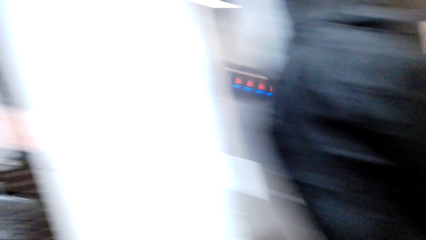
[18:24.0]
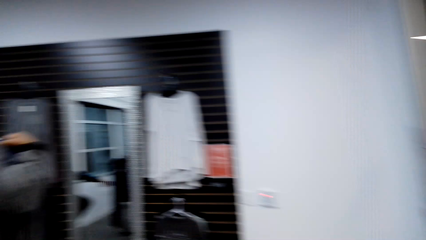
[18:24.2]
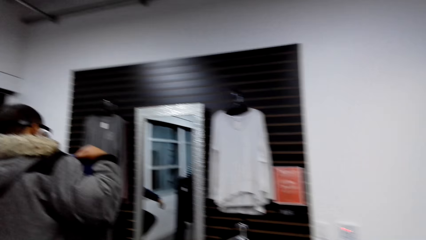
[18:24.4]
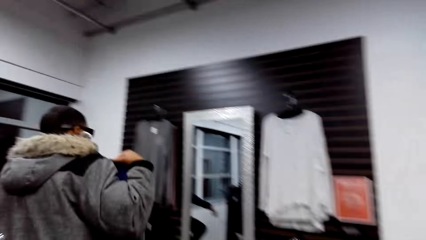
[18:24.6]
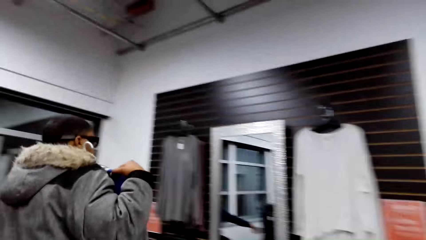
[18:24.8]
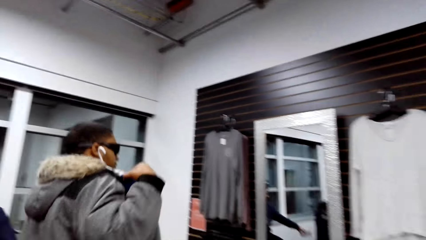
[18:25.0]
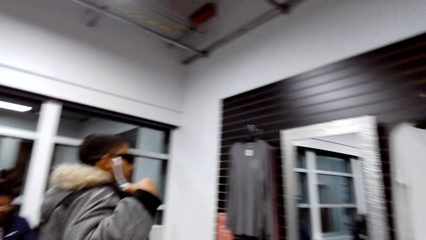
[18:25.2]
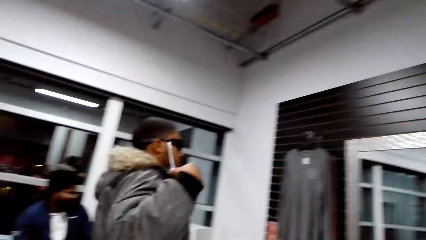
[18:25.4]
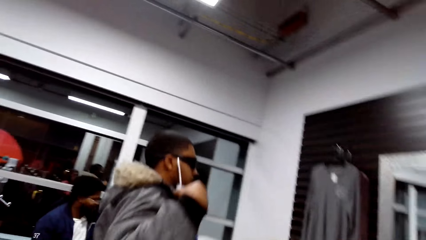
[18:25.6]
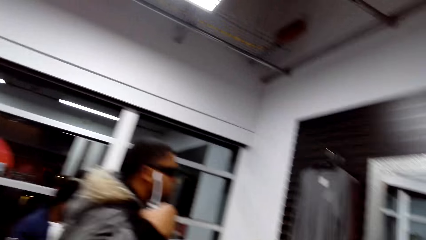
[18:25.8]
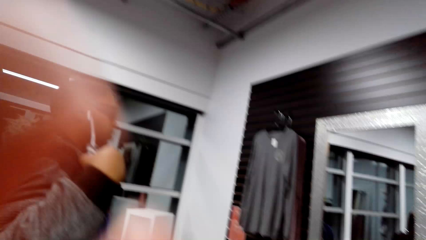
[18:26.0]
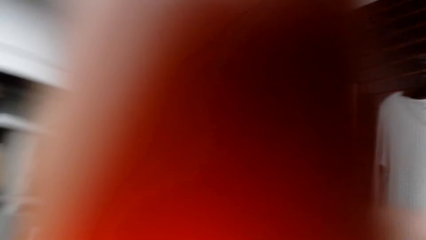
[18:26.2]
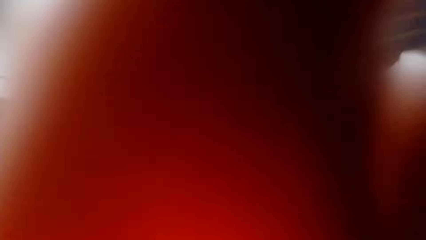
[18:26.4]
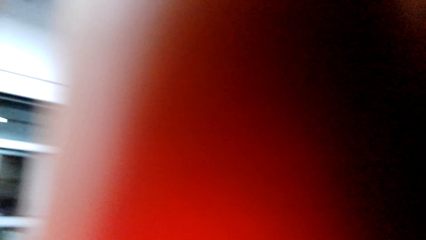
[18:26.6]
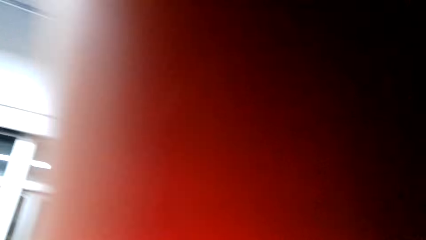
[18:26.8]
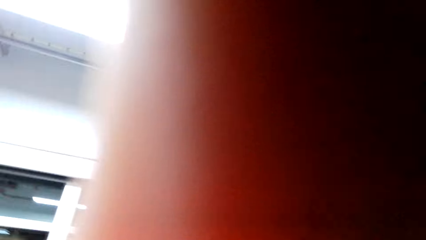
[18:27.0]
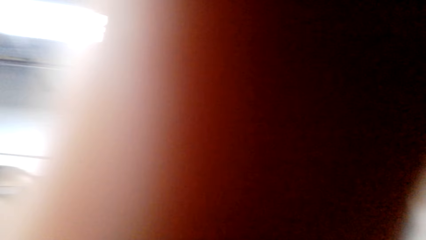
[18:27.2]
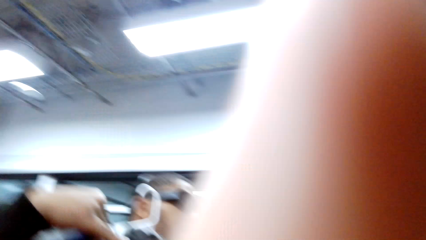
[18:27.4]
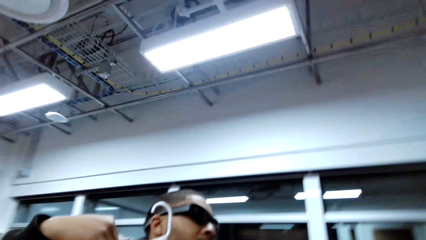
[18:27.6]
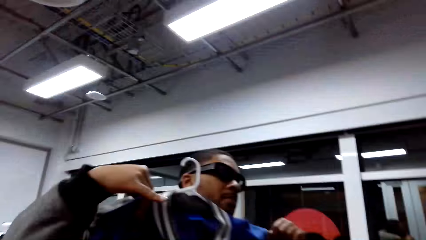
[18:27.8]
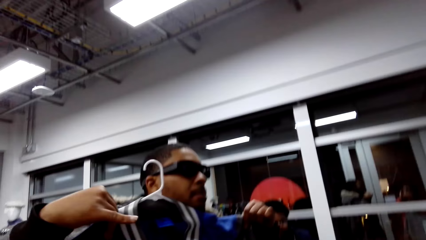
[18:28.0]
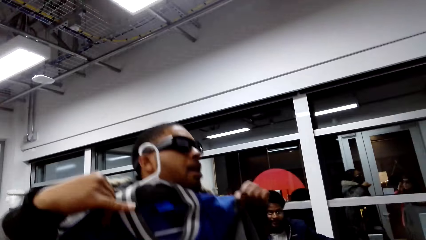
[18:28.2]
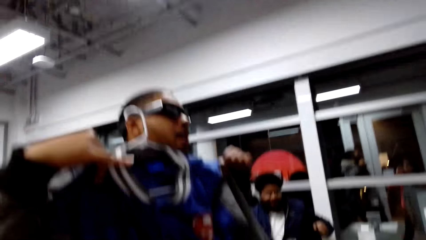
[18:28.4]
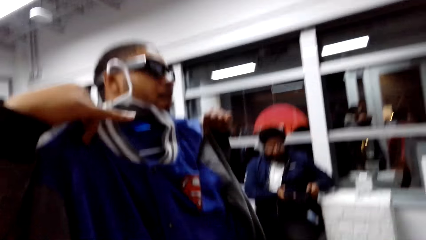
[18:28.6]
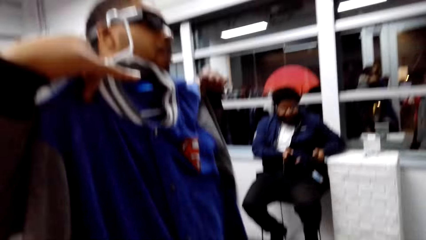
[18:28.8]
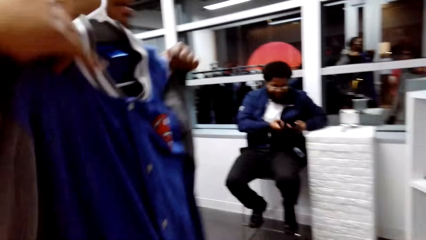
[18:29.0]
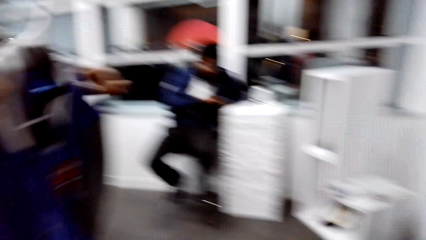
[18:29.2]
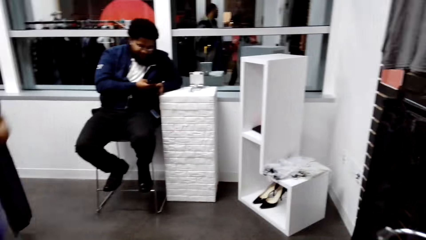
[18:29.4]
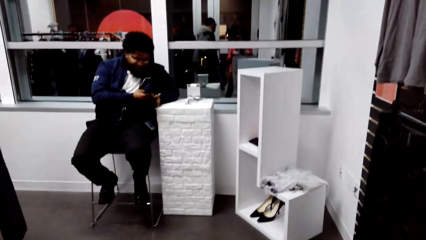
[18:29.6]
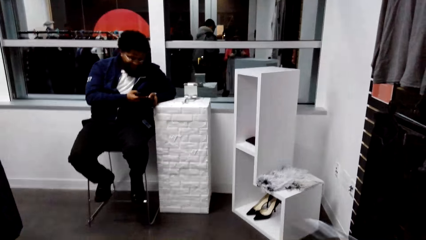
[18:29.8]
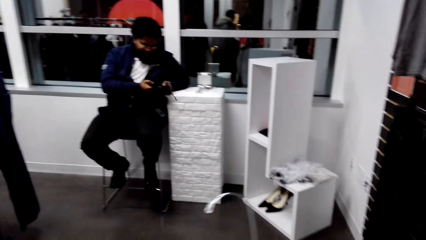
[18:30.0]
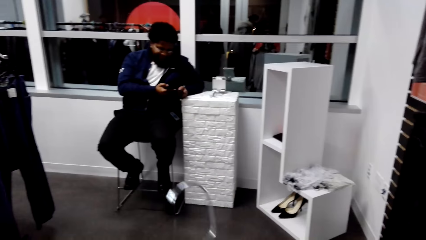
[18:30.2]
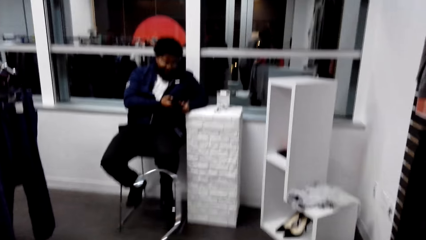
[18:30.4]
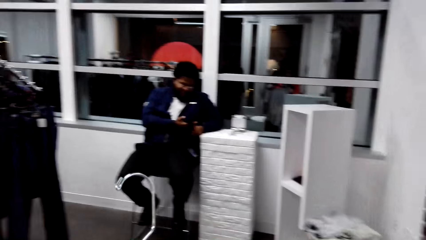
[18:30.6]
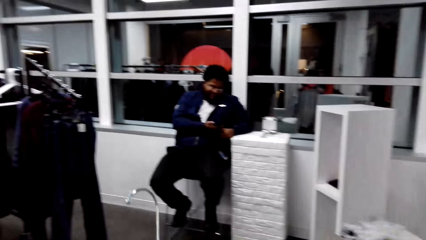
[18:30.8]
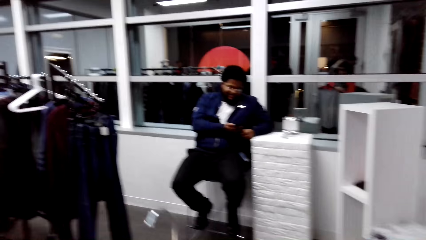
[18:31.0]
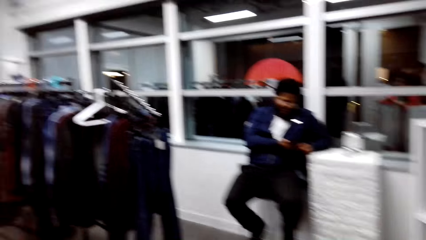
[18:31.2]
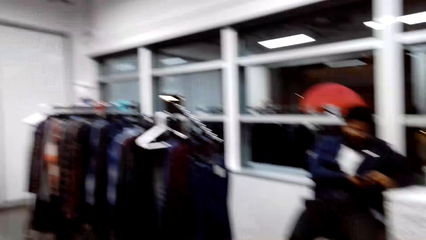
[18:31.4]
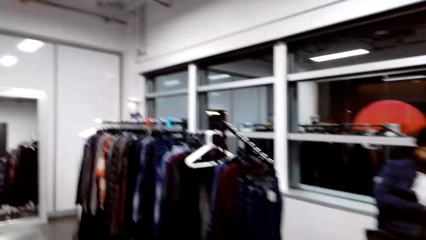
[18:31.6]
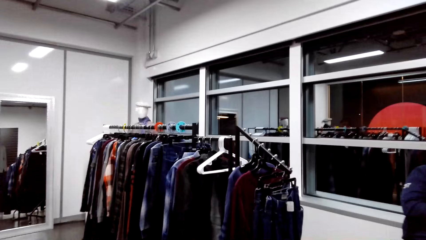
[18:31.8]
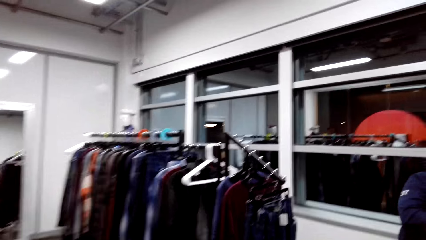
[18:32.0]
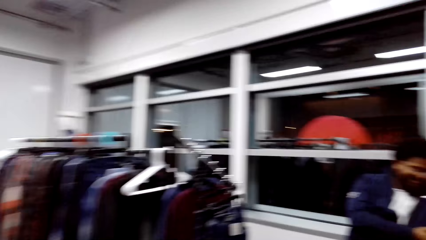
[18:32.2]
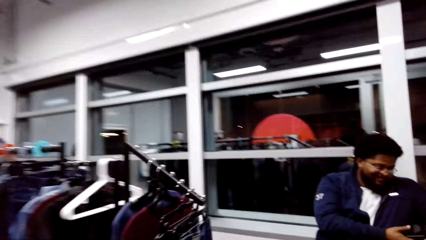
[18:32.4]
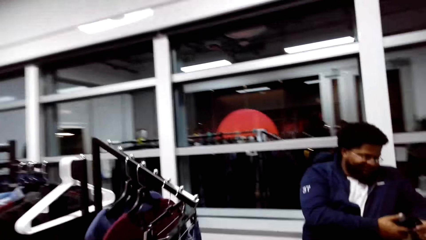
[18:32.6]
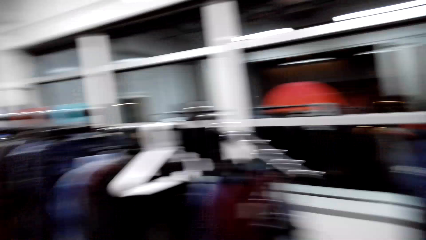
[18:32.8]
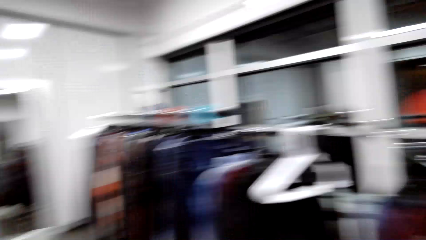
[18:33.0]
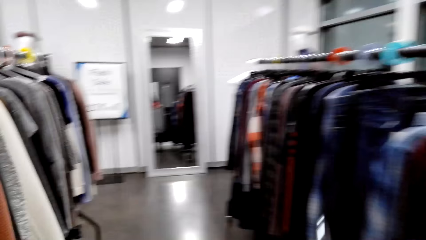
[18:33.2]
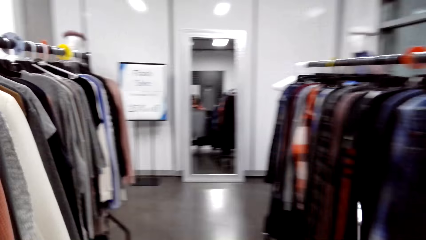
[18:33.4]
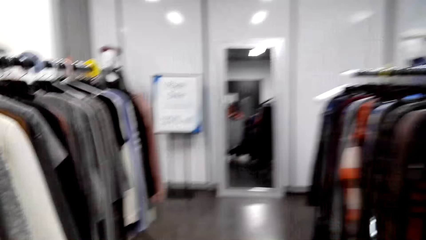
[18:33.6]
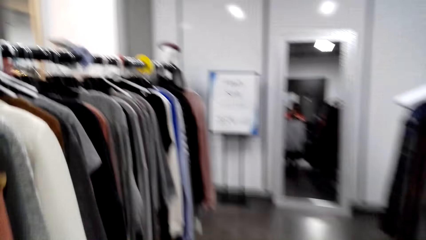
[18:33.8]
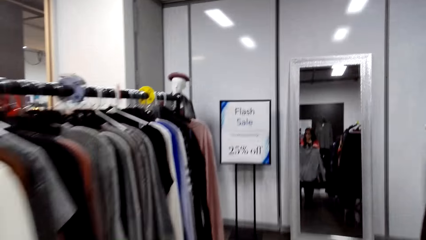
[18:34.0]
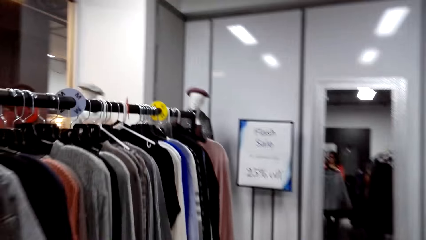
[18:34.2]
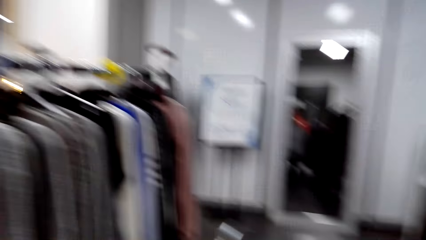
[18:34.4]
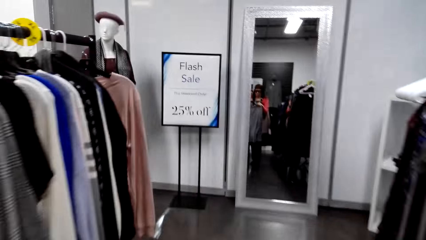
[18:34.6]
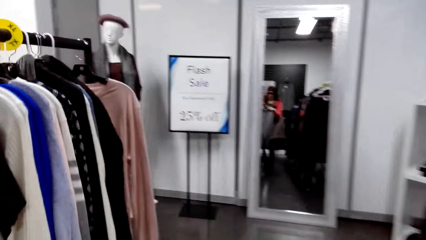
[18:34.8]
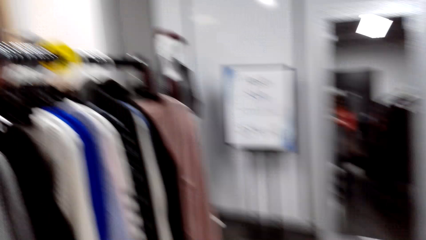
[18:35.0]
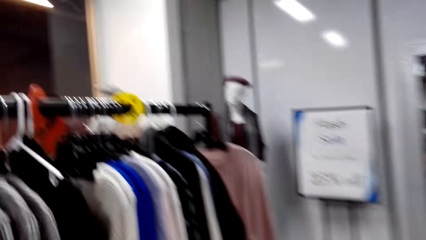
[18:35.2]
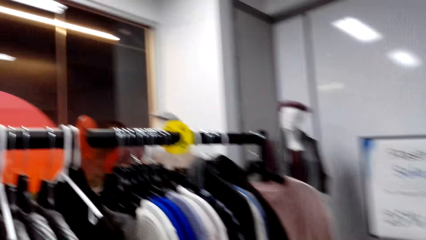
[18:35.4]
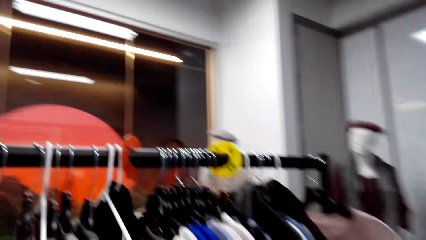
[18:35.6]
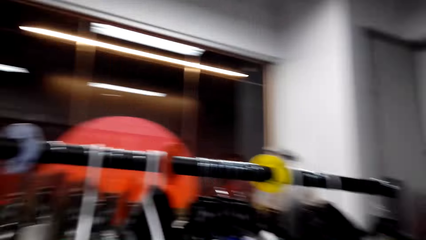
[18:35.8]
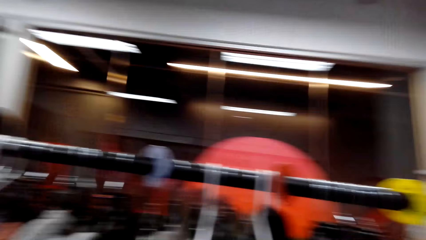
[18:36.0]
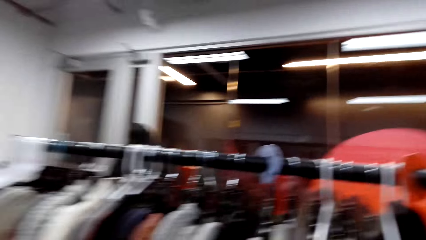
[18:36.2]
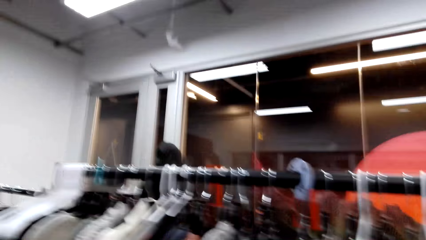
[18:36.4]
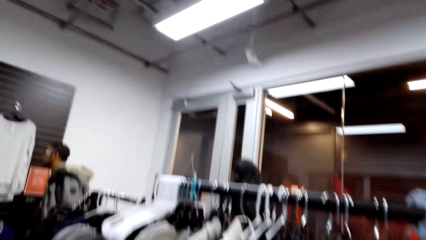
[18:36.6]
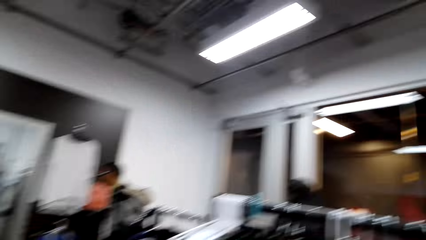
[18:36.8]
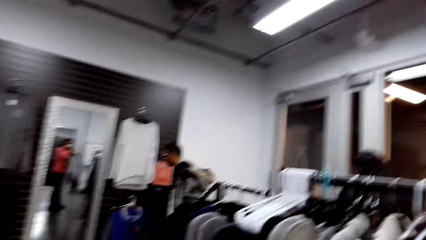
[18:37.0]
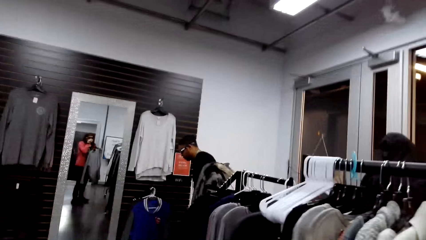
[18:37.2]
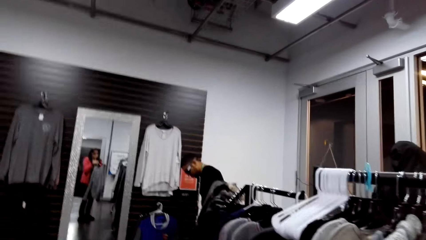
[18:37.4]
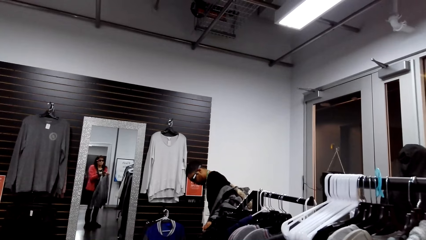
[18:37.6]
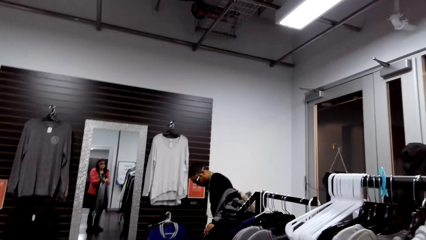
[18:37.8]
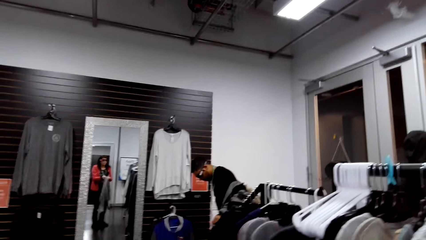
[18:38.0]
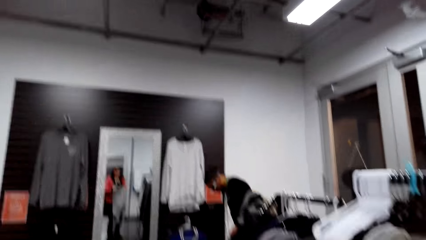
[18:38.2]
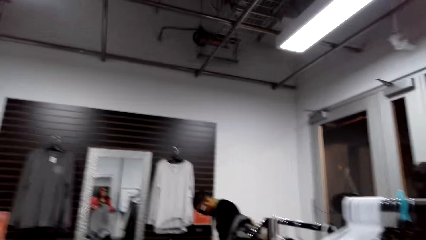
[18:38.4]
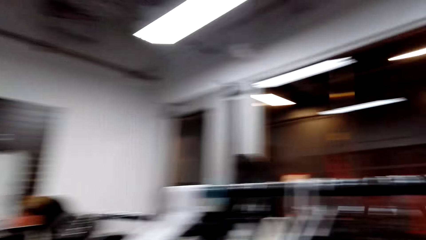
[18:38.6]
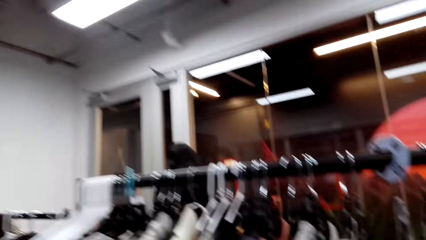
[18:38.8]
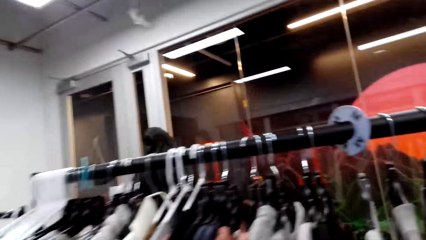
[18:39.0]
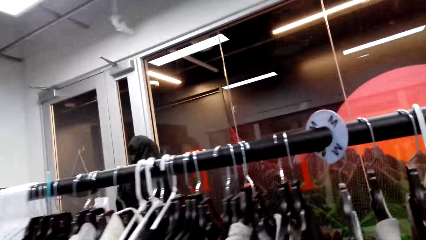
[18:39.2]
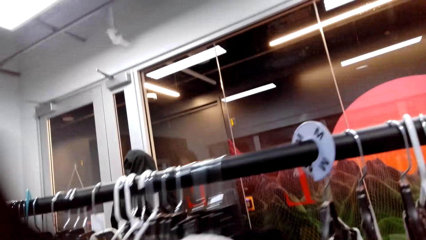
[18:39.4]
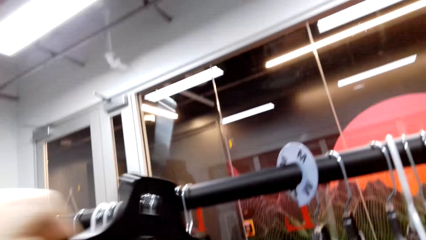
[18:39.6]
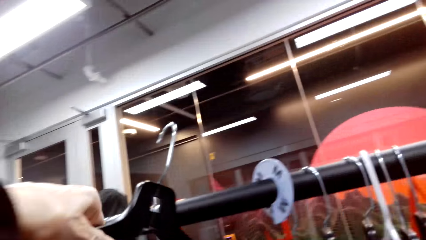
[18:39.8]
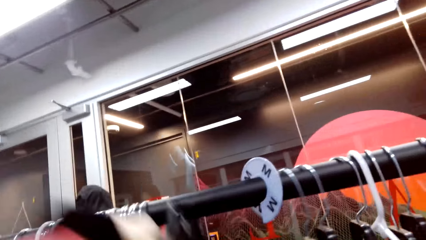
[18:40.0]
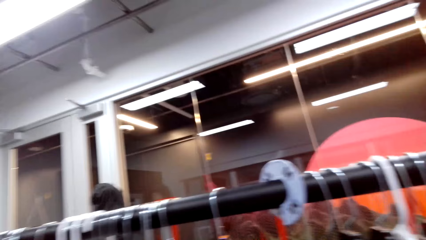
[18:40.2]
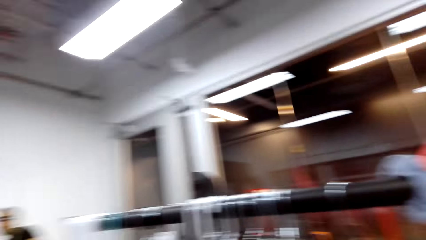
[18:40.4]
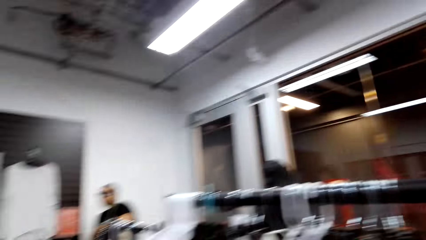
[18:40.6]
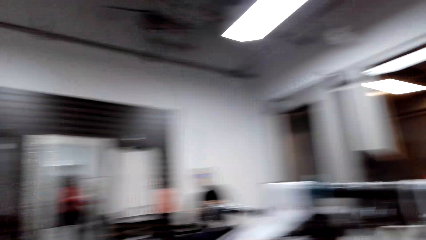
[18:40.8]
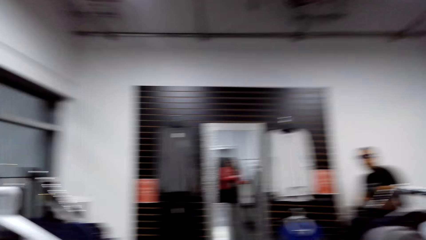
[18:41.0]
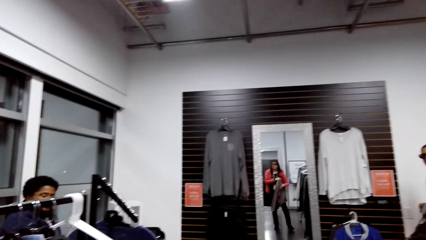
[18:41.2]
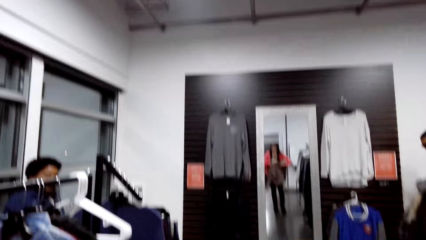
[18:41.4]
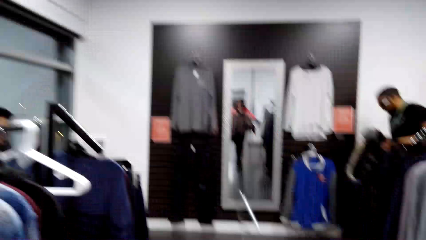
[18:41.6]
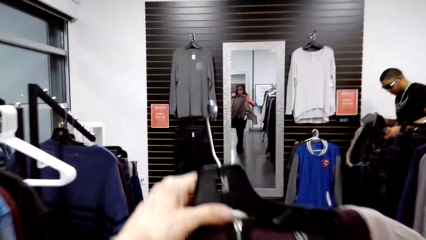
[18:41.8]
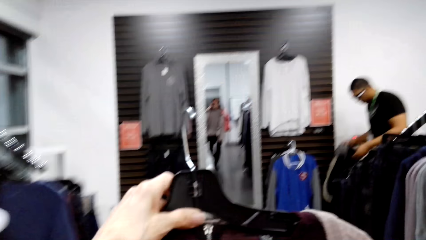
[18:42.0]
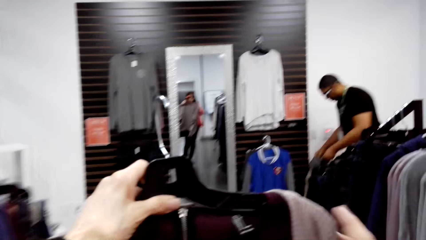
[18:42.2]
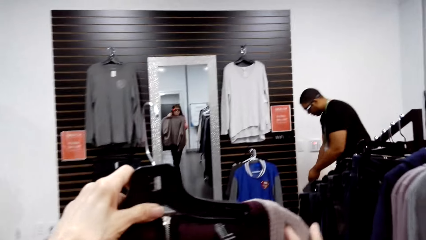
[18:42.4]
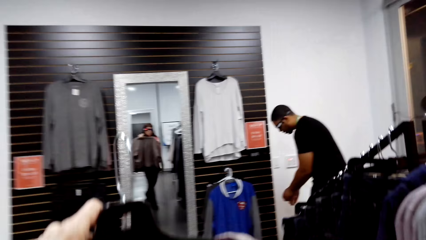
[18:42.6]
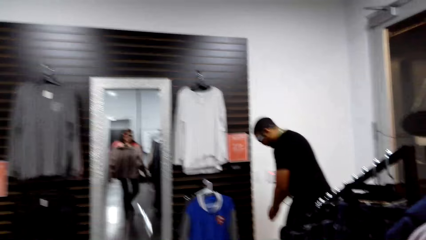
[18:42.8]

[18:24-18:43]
The camera wearer looks at a man. They adjust the camera. The man fits a sweater. He holds a jumper sweater. The camera wearer walks around the shop. They look around the hanging line. The man removes the sweater. The camera wearer looks around the hanging line. They put a cloth on the hanger. They place the hanger on the hanging line. They look around the boutique. They turn around the shop. They lift a hanger with a sweater.
